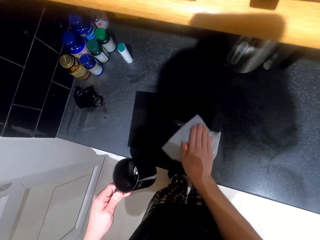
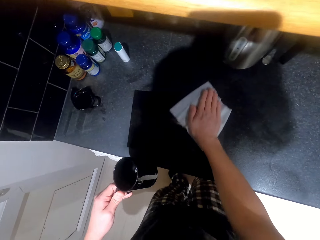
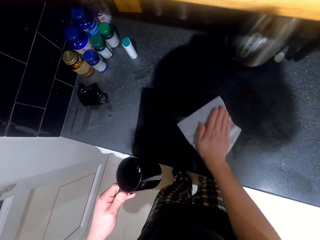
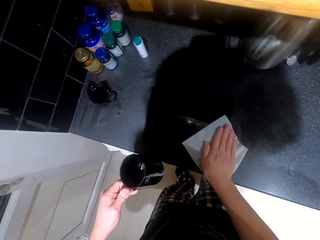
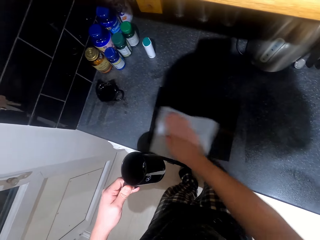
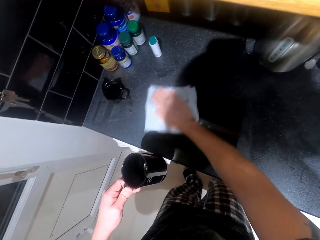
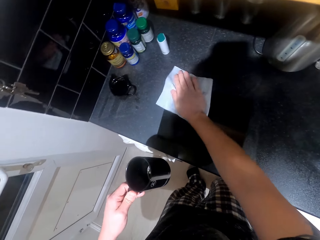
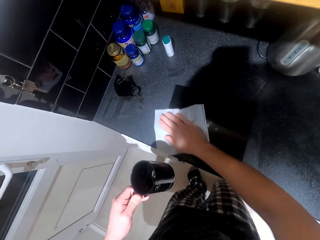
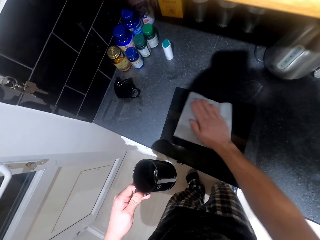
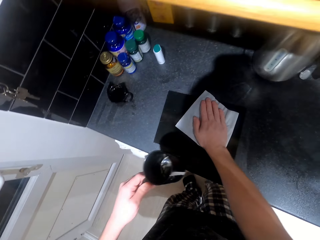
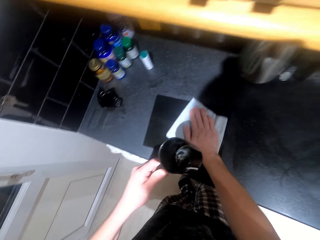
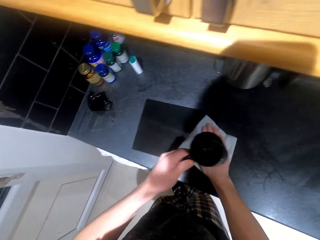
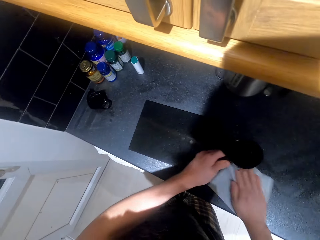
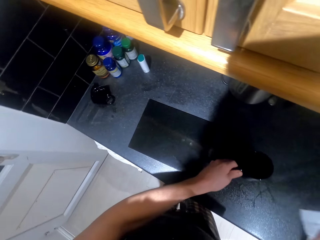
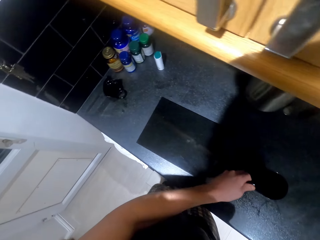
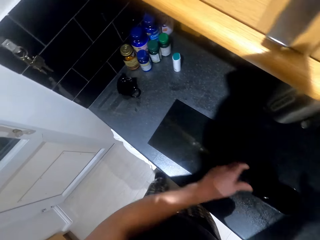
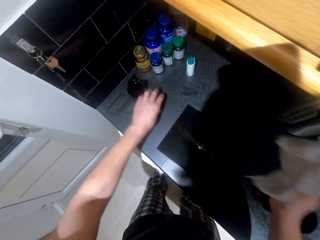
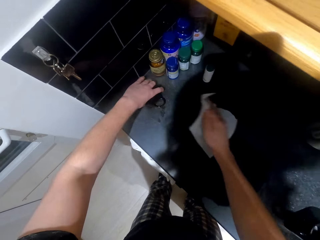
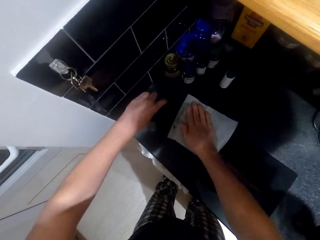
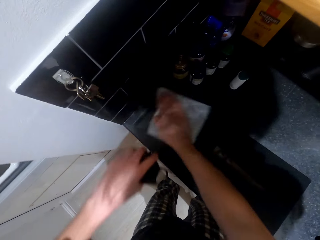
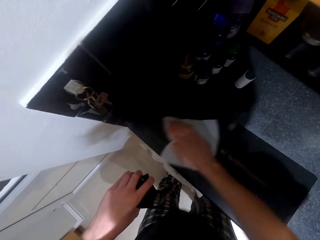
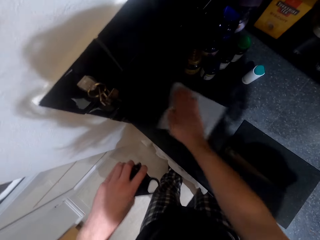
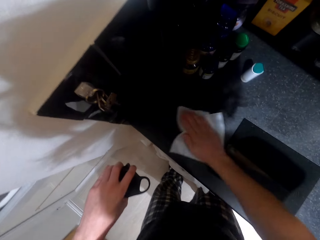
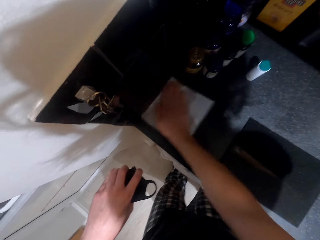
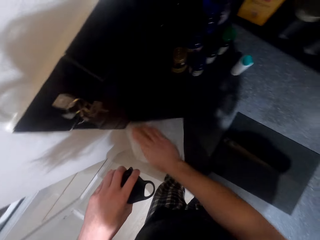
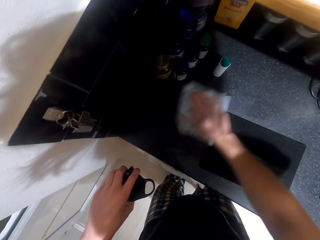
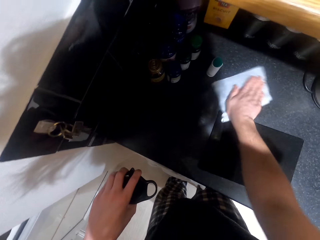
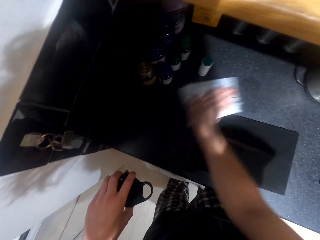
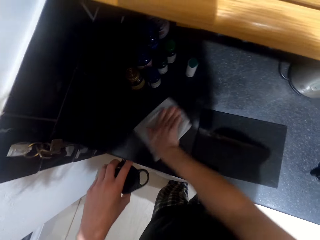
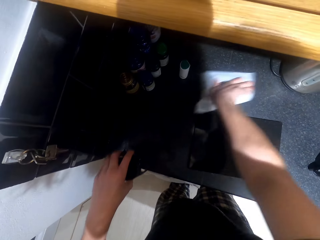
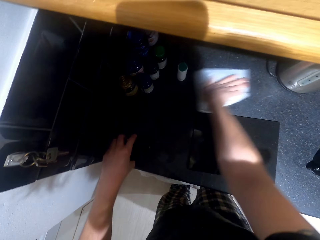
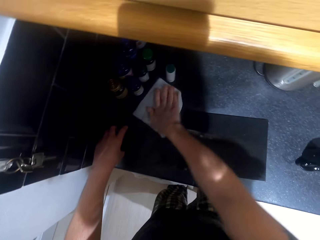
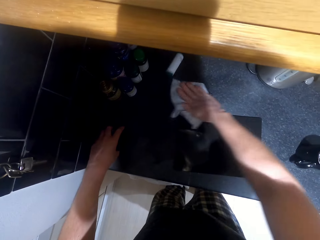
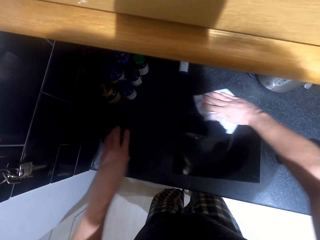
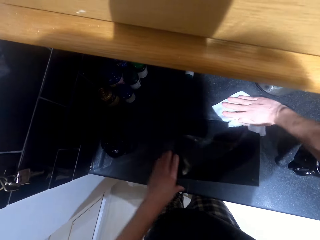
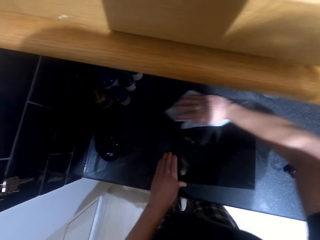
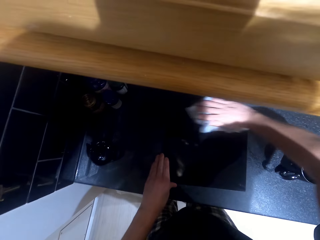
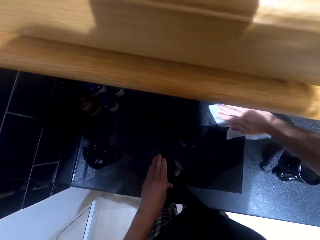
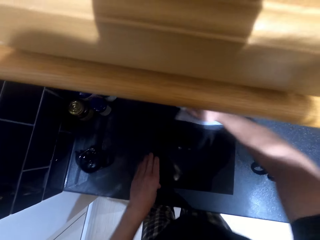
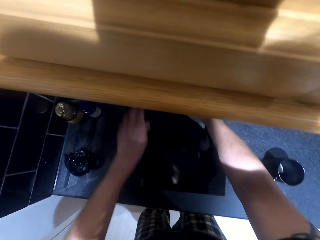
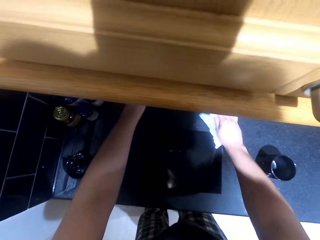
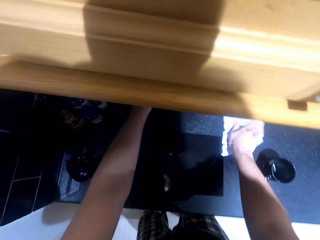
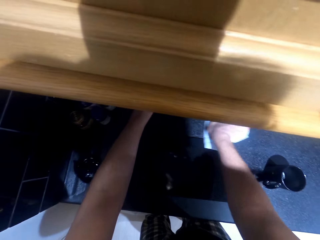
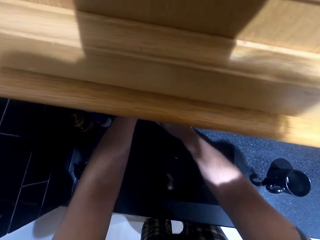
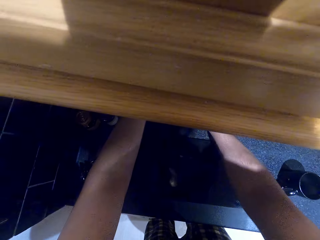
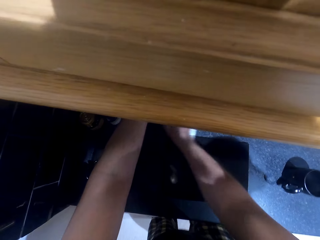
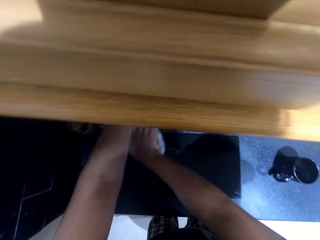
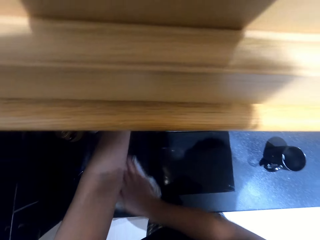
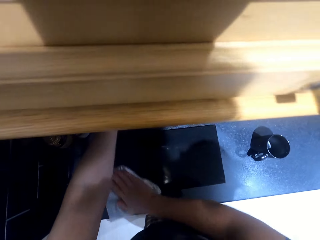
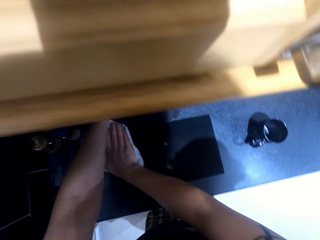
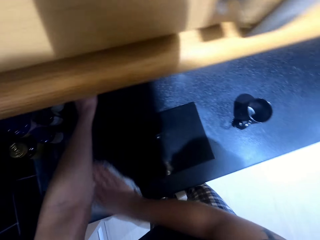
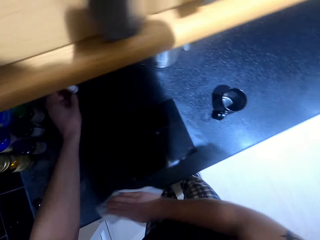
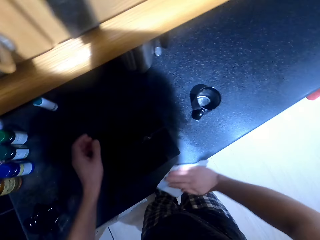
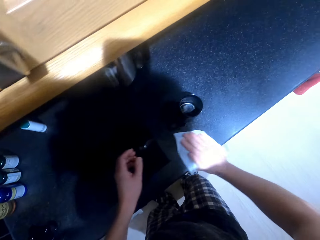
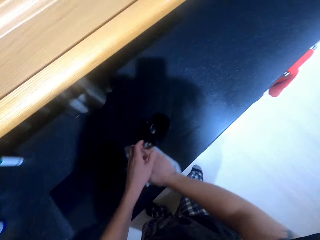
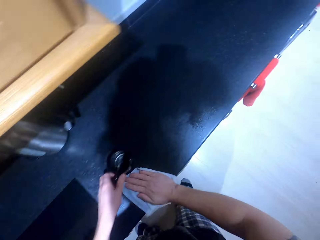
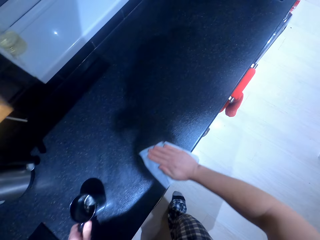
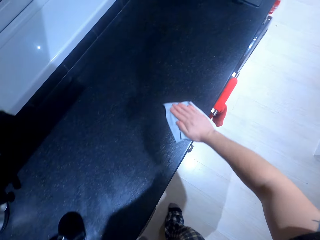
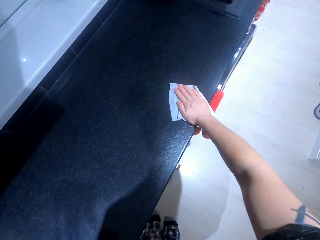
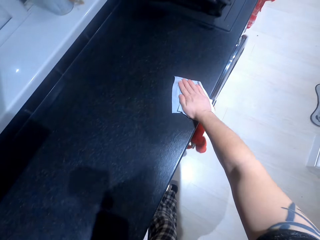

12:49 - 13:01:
The camera wearer puts the cup on the counter top. They hold the cup. They wipe the counter top. They put the cup on the counter top.

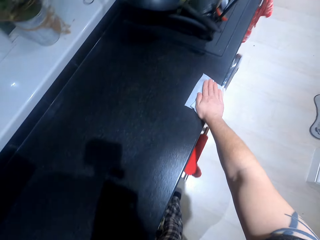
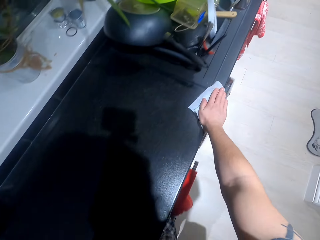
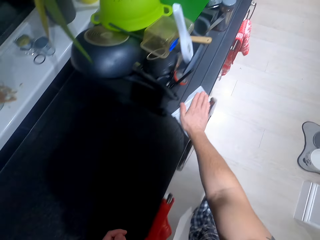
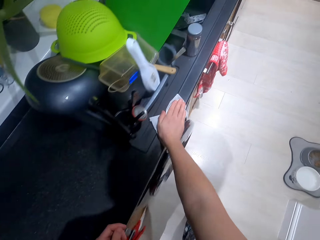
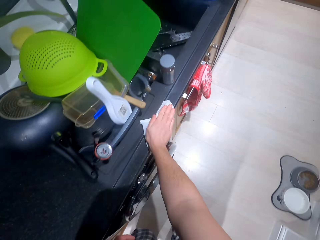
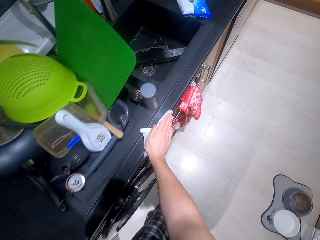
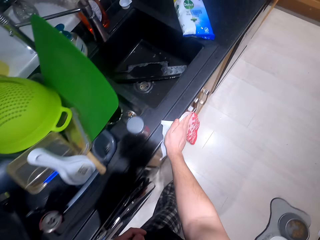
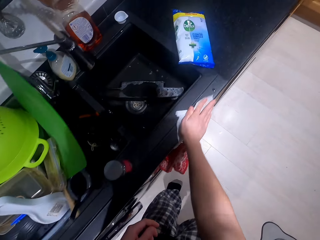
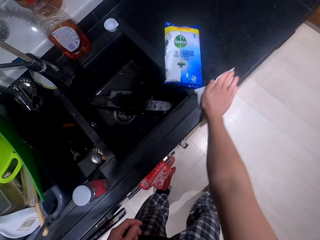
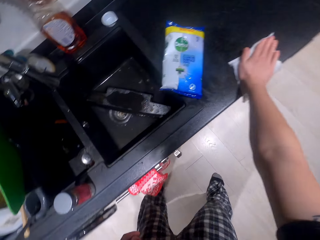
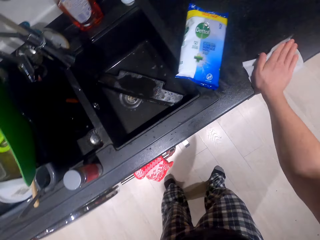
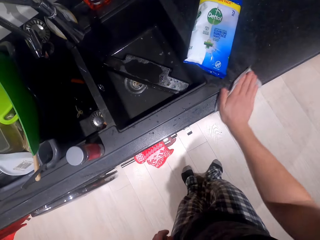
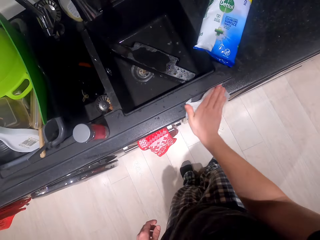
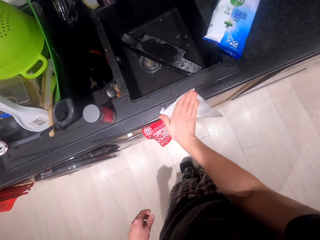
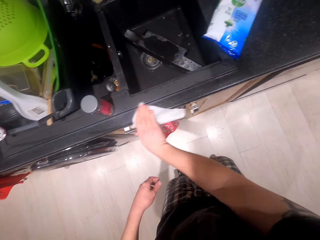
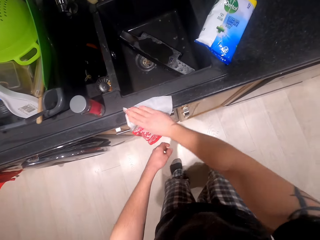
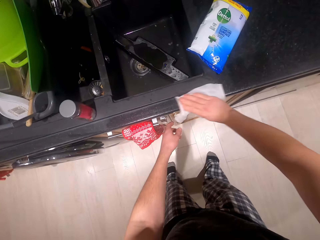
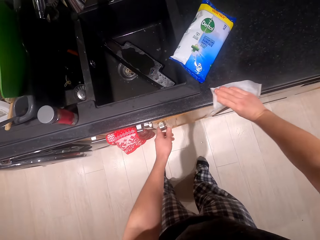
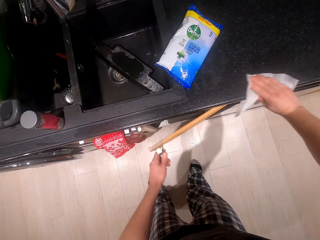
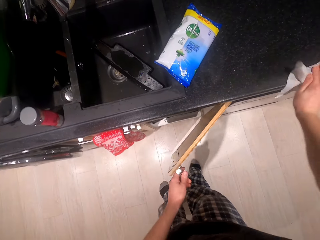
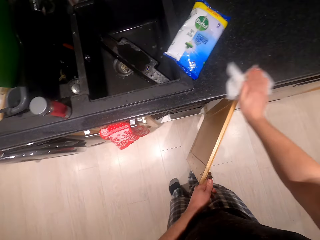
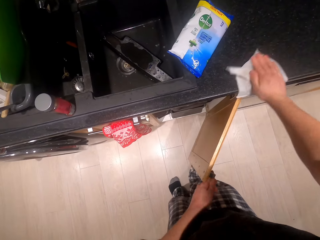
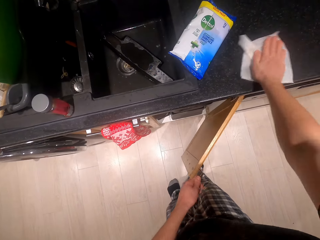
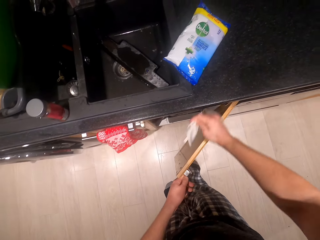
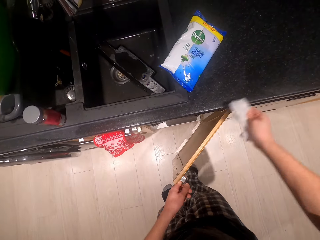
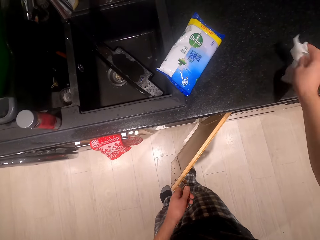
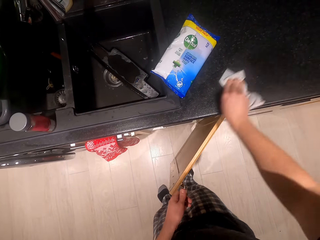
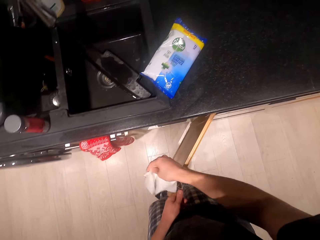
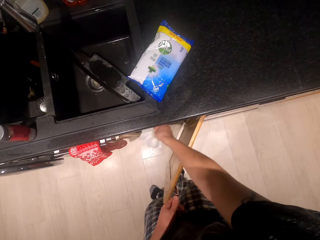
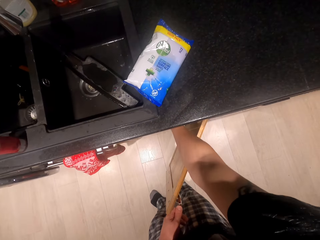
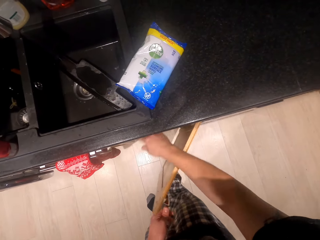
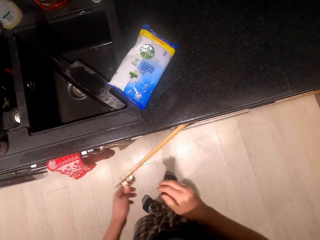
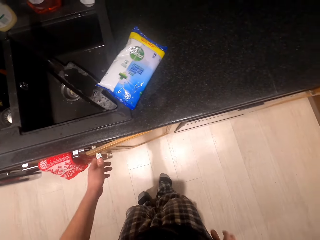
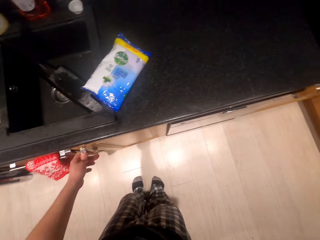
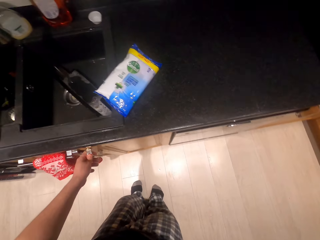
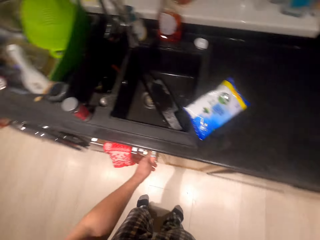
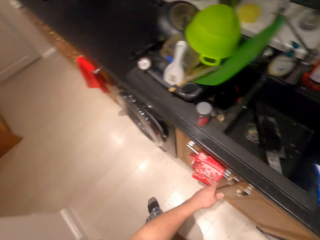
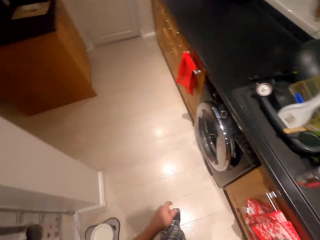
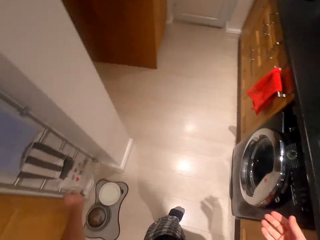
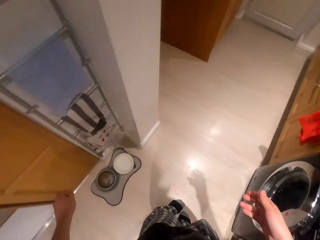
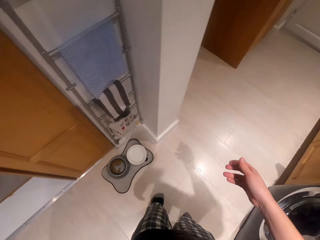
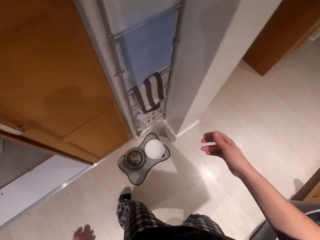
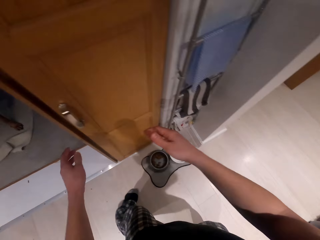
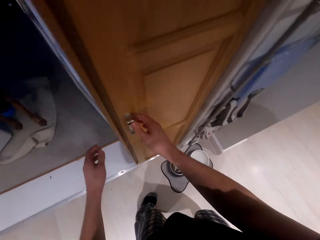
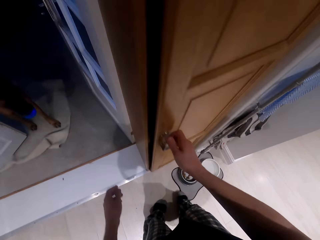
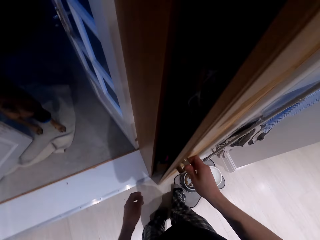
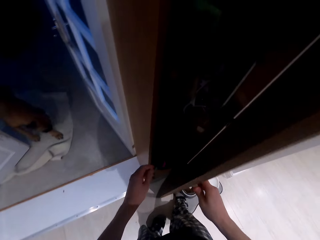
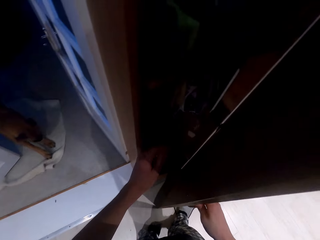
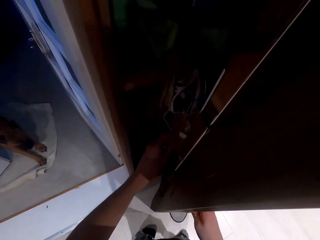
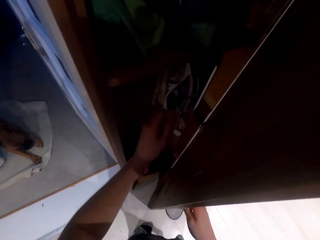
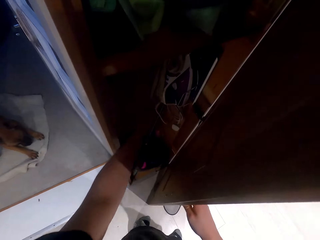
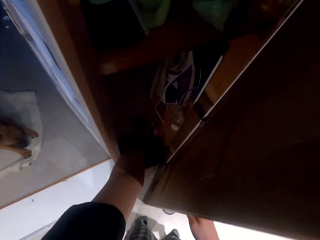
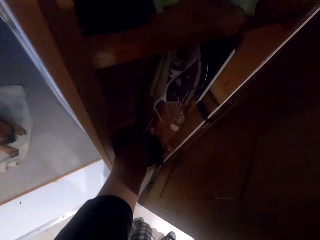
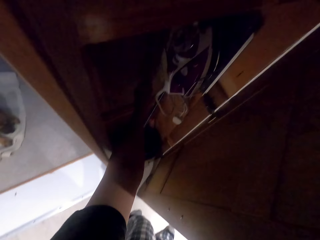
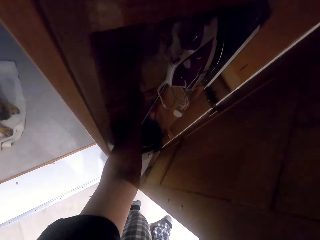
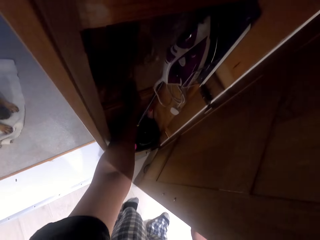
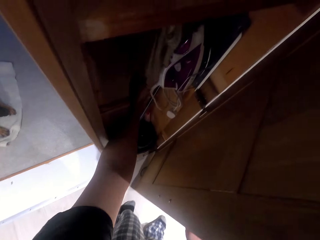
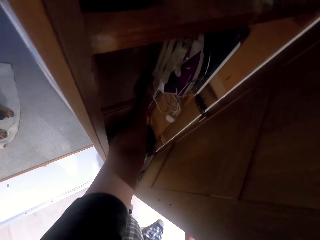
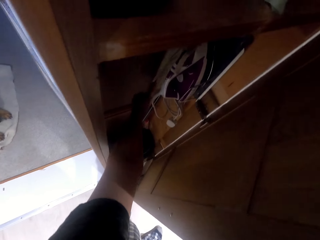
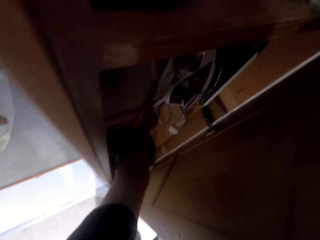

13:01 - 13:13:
The camera wearer opens the cabinet or drawer. They wipe the counter top. They put the wipe paper in the dust bin. They close the cabinet or drawer. They move to the cabinet and walk around the kitchen. They open the cabinet. They pick up the broom.
